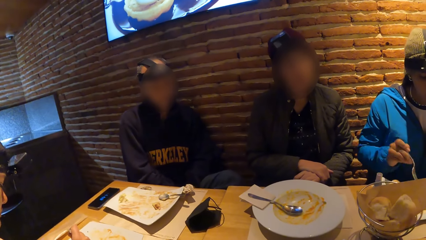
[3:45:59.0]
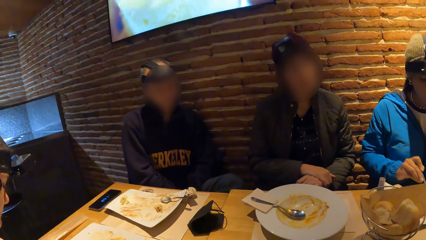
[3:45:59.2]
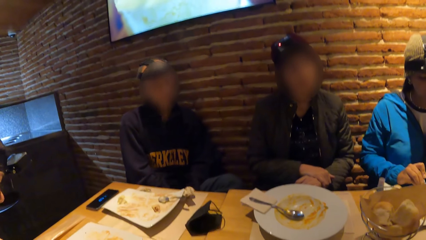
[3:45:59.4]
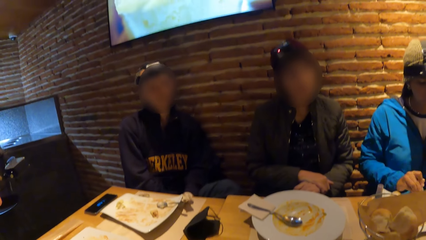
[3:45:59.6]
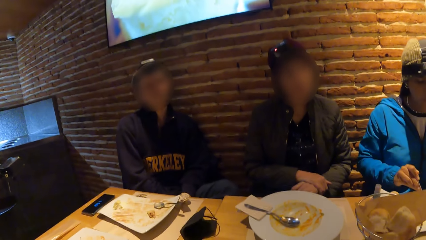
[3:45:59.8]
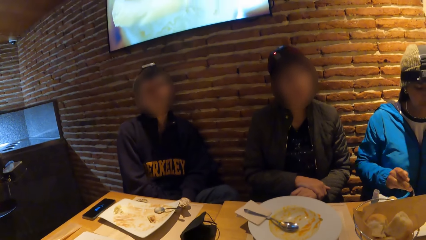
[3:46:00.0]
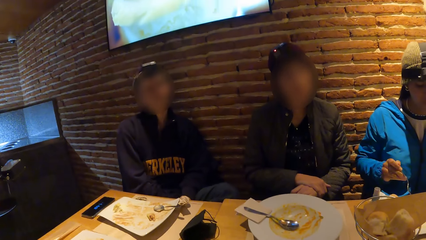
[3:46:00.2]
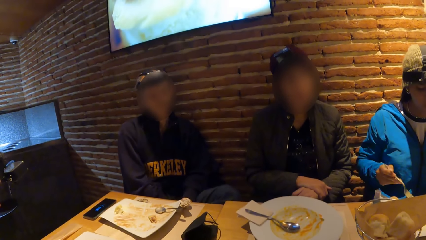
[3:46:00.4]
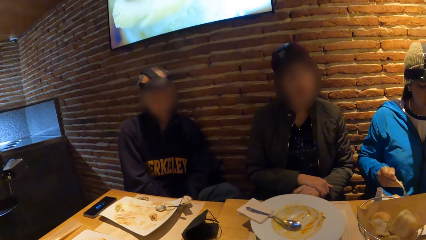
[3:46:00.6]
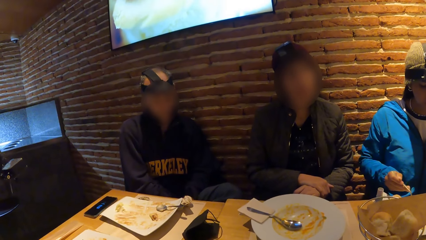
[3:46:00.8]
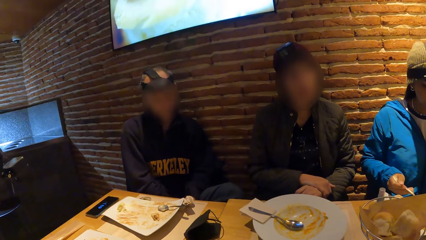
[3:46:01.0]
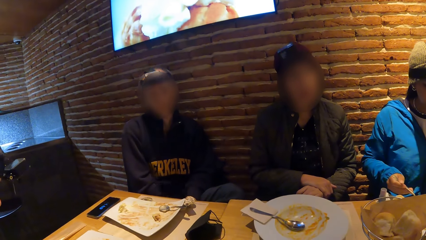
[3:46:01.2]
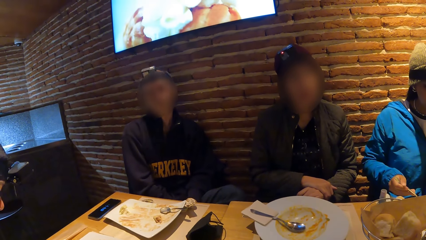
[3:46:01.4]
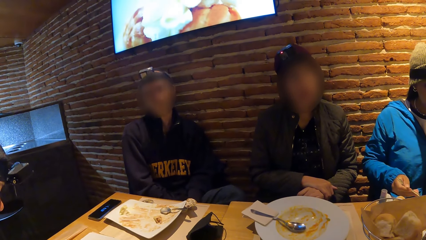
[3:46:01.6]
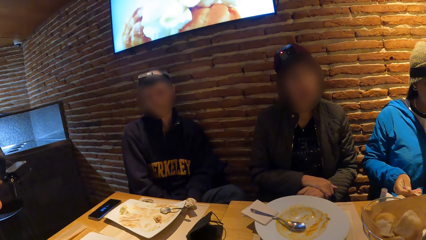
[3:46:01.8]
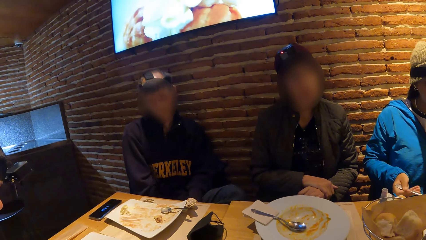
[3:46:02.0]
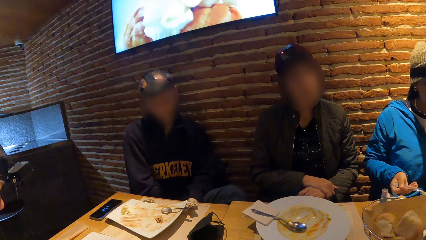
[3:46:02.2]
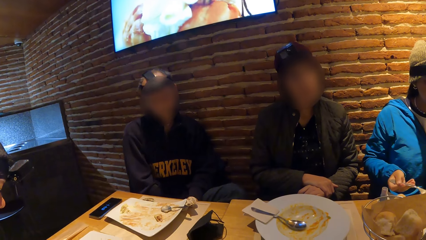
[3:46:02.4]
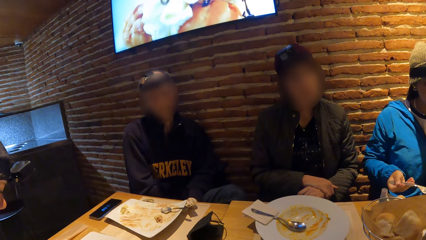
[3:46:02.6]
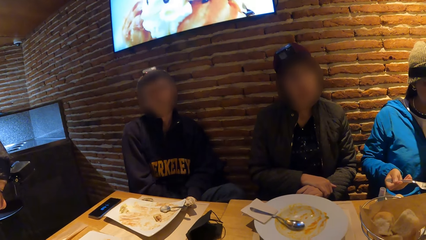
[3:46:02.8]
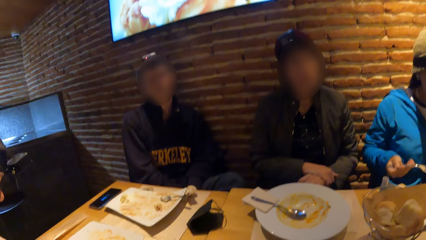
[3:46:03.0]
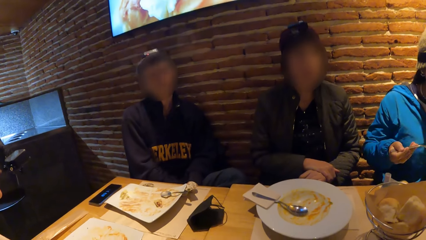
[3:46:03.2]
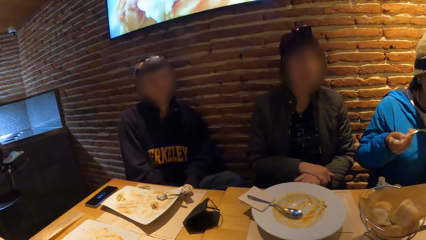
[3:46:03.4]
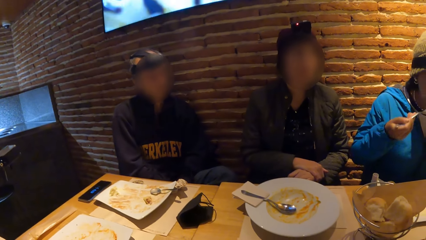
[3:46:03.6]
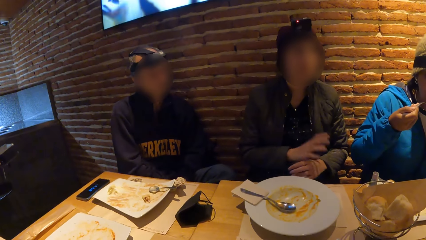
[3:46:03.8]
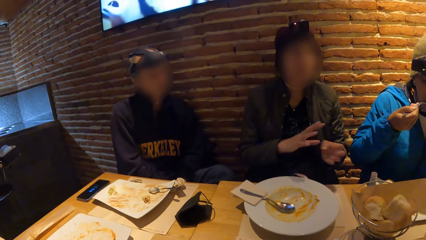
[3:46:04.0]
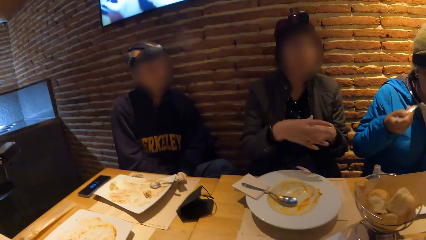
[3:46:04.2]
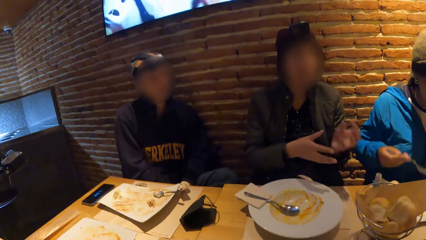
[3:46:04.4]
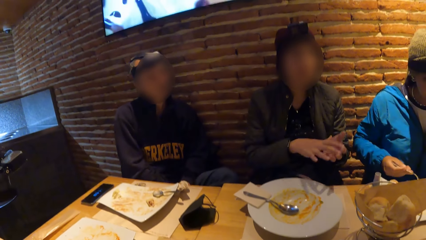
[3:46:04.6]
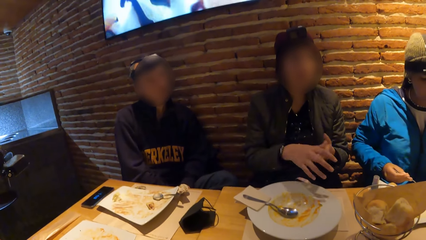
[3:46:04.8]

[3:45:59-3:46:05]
The camera wearer looks around. They interact with the group of people in the restaurant.

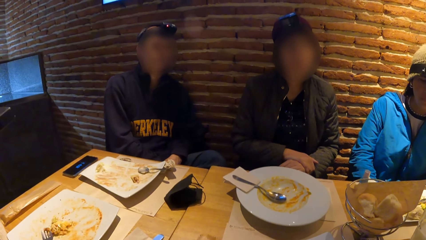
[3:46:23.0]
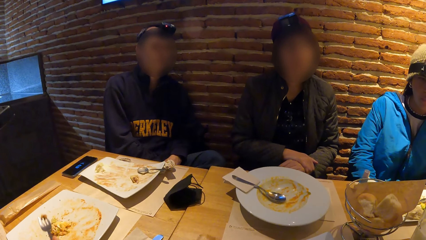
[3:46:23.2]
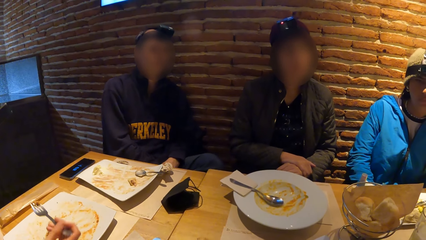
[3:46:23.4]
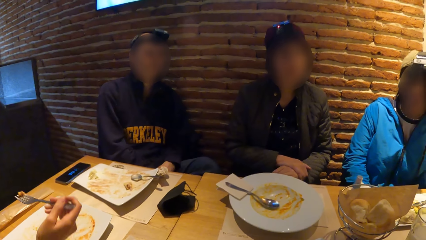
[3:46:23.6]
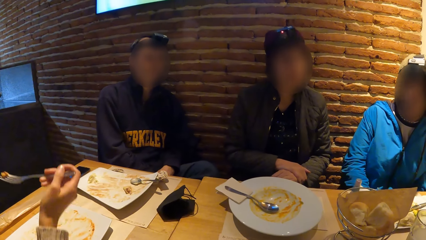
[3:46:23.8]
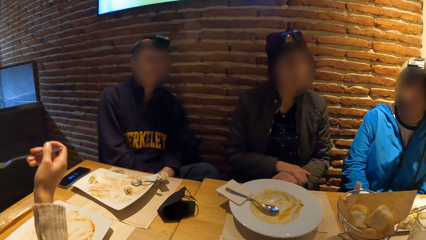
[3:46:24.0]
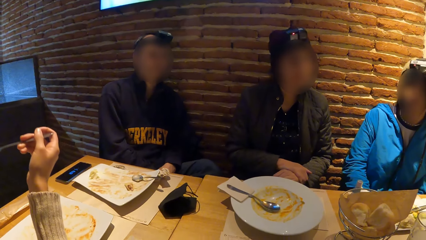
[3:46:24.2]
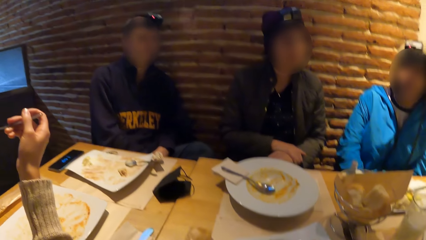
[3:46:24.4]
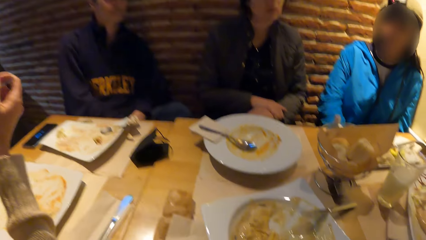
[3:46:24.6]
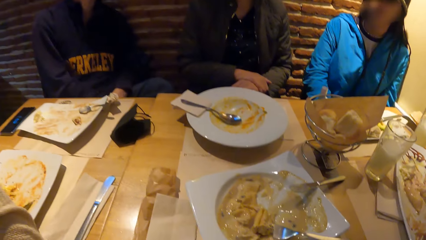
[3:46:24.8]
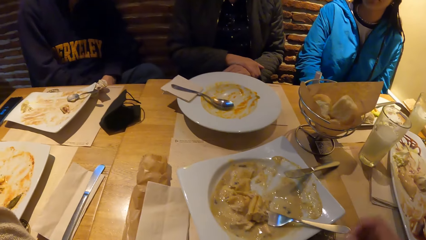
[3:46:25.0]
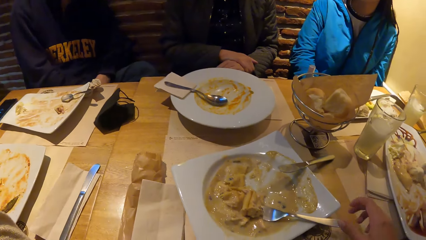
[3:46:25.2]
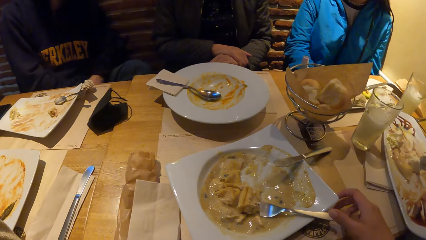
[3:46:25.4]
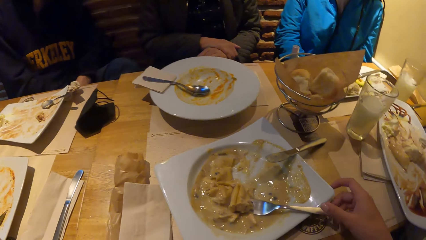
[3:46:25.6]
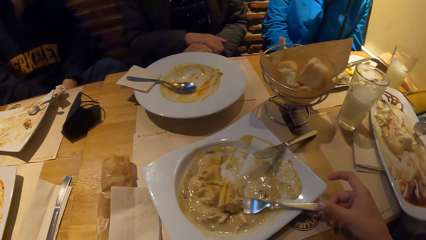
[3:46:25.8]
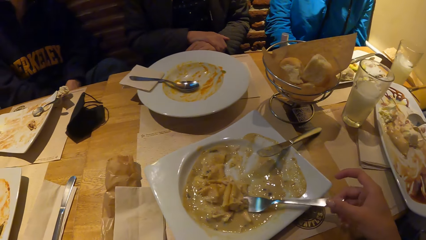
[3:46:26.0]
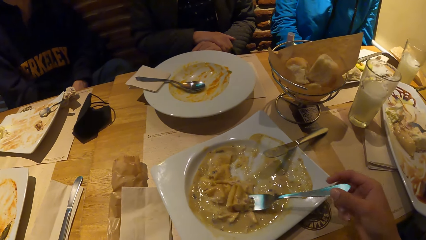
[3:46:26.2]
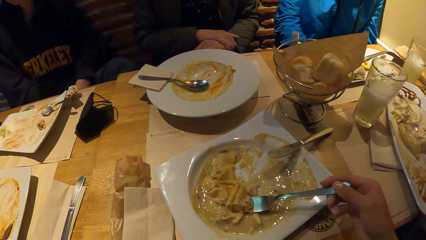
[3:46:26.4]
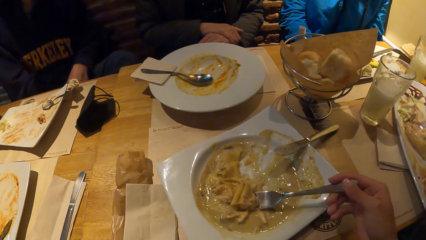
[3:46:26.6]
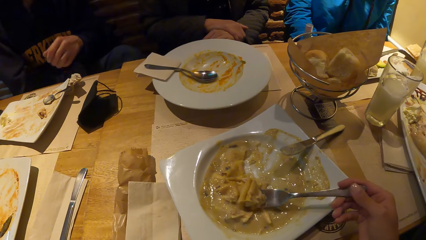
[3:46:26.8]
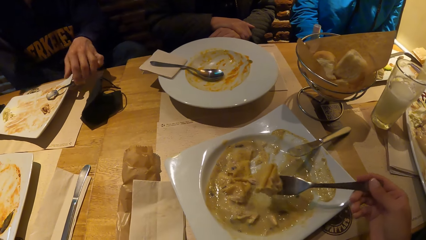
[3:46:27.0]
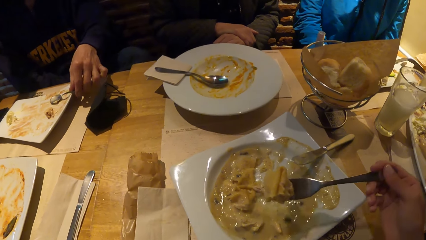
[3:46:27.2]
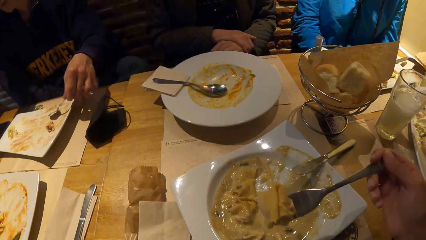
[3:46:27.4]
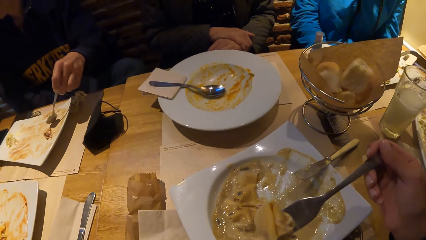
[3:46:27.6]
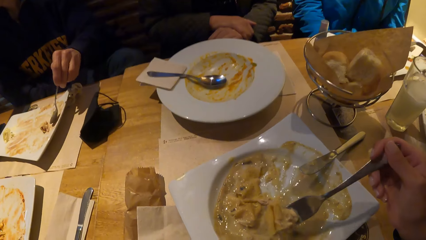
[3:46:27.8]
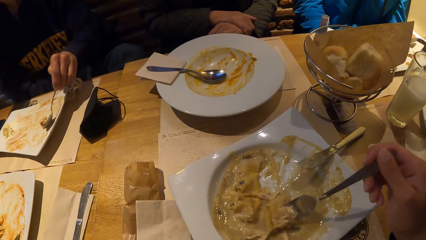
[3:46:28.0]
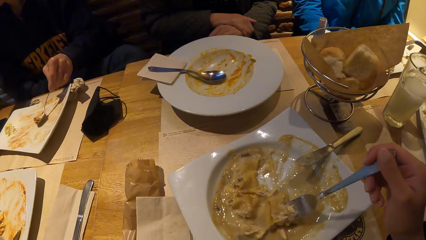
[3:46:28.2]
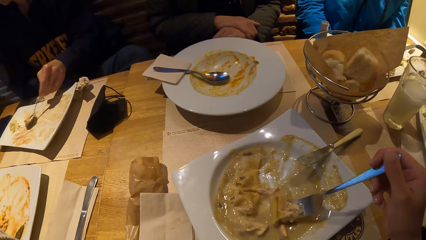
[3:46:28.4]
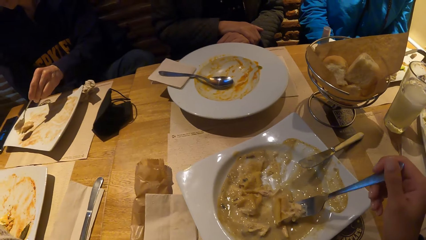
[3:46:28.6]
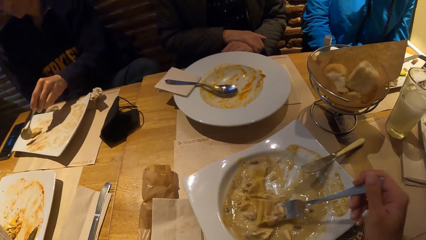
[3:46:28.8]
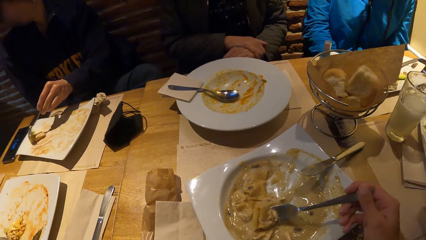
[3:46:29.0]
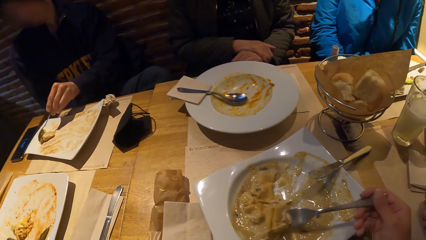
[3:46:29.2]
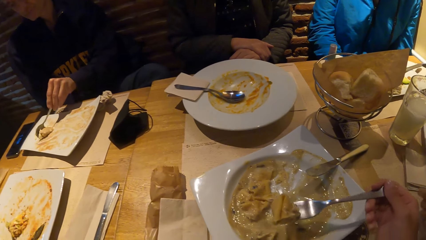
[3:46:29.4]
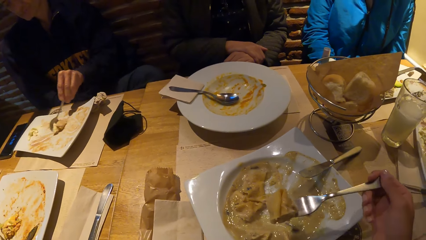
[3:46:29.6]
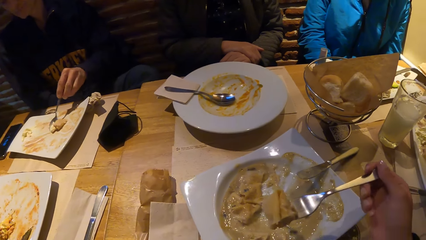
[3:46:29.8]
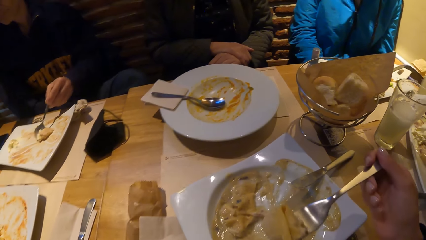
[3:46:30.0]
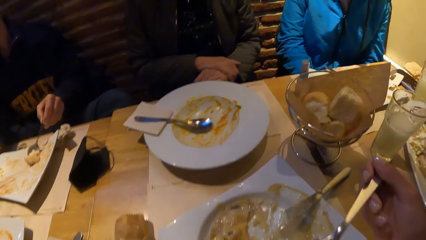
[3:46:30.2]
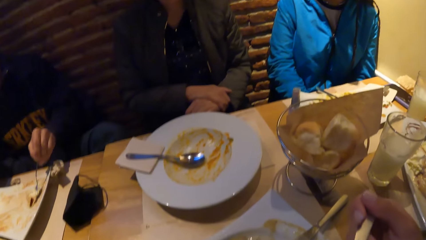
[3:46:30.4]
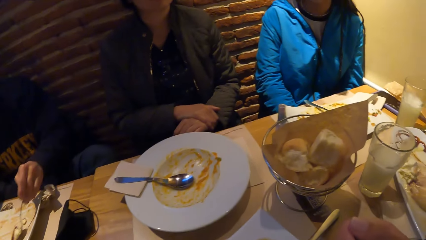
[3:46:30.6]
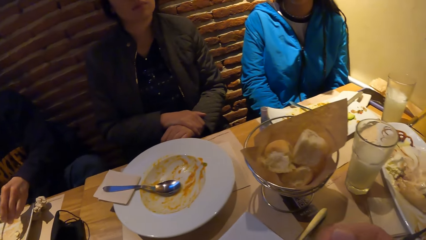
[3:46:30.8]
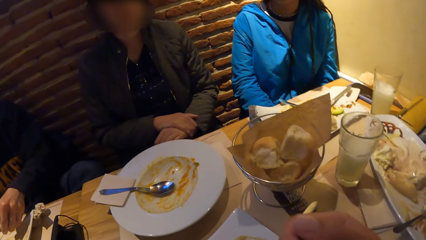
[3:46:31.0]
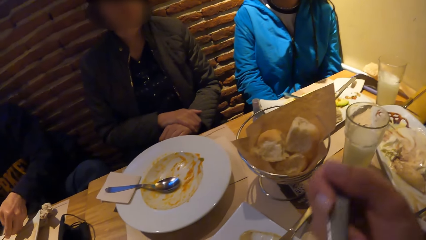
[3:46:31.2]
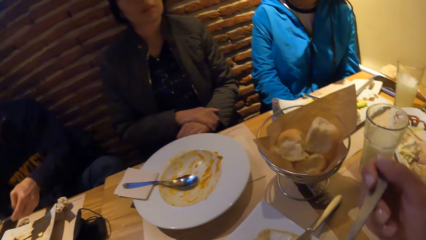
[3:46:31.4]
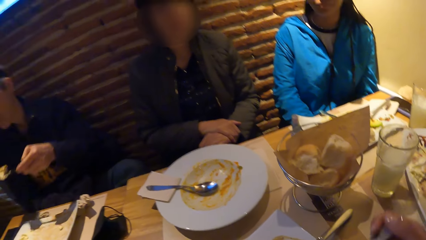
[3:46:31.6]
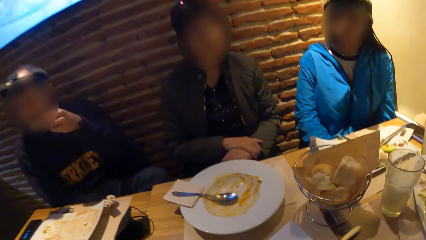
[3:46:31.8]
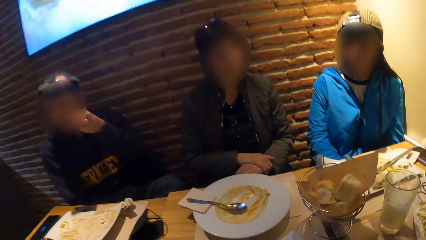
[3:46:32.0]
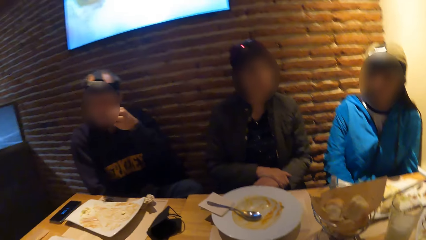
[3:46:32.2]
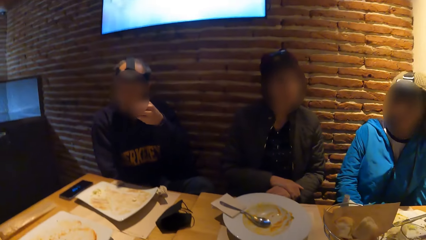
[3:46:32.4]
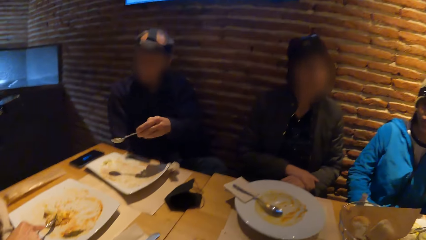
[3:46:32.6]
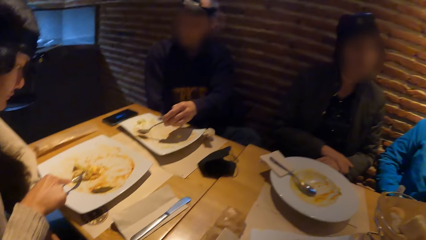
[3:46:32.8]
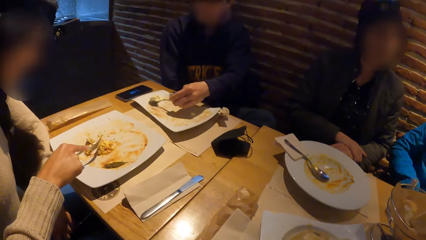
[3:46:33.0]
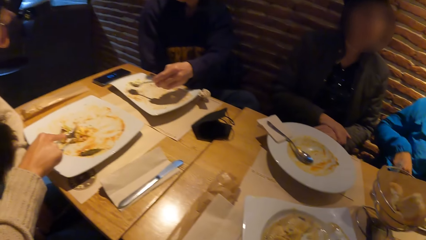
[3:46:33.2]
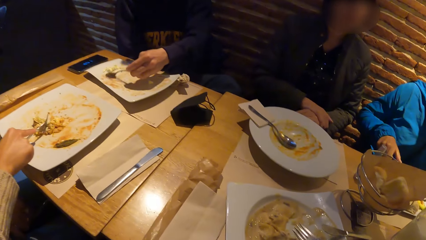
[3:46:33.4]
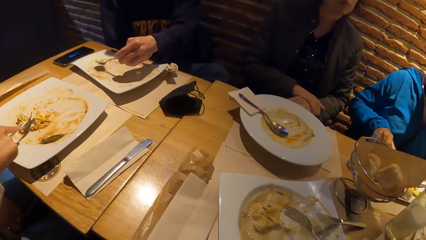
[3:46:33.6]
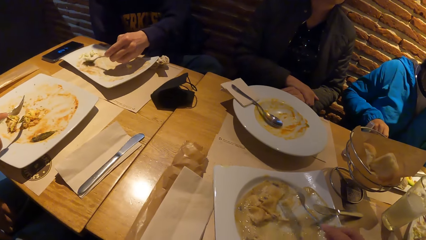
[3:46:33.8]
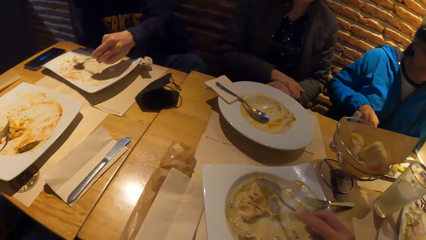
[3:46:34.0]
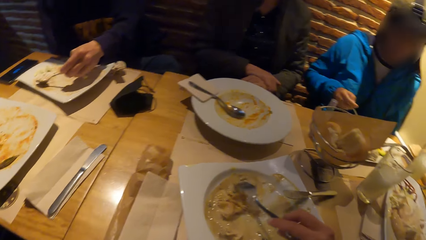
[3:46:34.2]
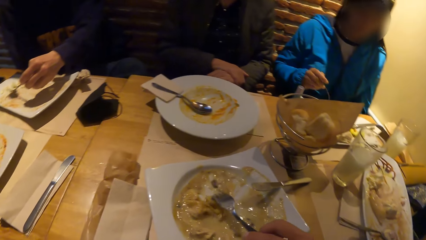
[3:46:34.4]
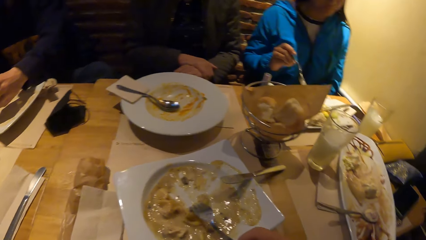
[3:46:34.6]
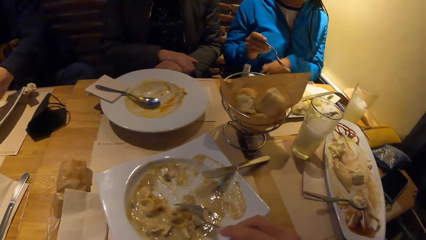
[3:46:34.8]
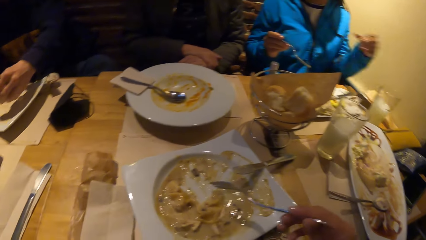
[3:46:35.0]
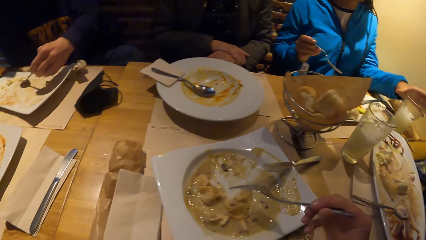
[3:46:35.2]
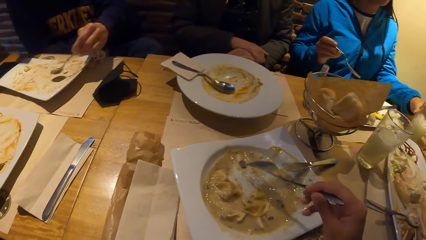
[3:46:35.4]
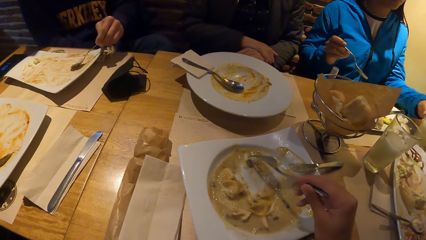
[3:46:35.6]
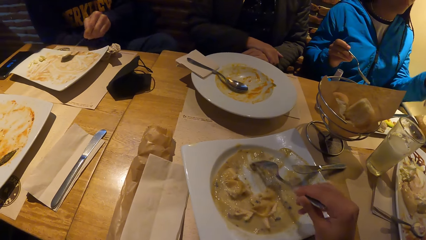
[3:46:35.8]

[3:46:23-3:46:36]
The camera wearer scoops the food or pasta in the plate with the fork in his right hand. He picks up the fork from the plate with his right hand. He lifts the fork with food to his mouth with his right hand. He eats the pasta. He looks around. He scrapes the food in the plate with the fork in his right hand. He looks at the plate.
